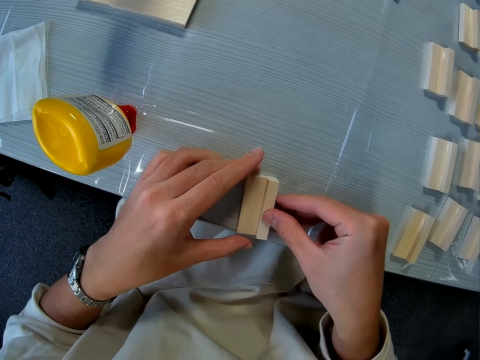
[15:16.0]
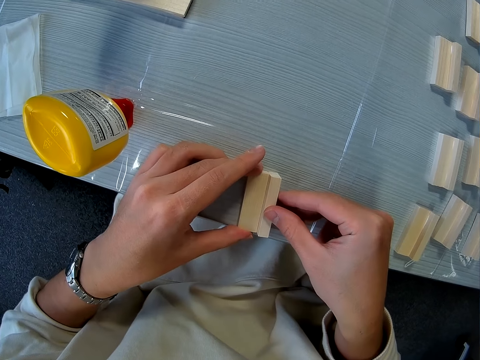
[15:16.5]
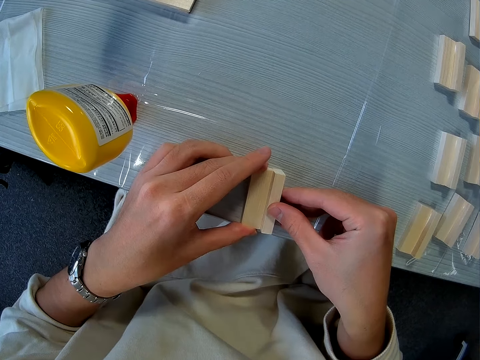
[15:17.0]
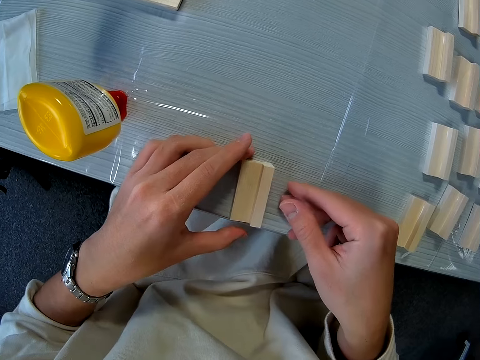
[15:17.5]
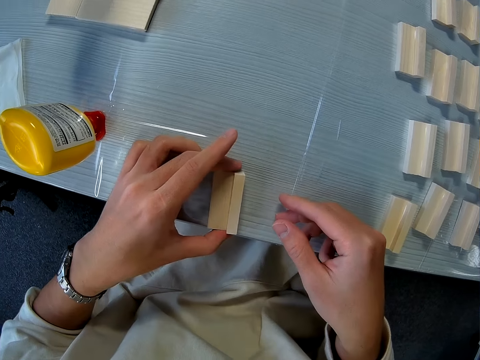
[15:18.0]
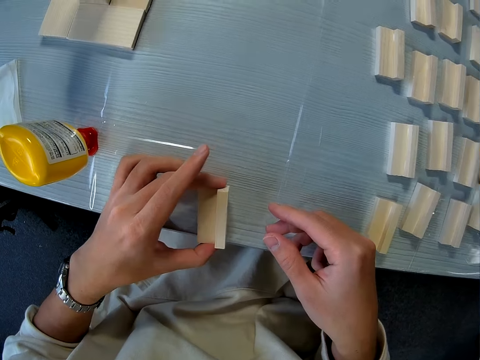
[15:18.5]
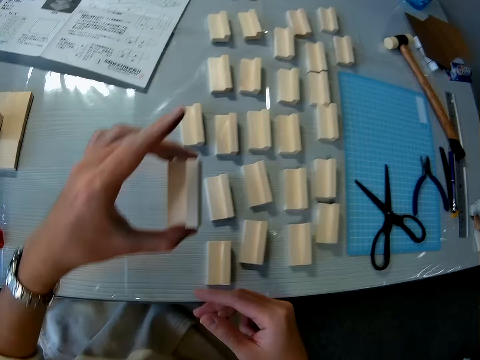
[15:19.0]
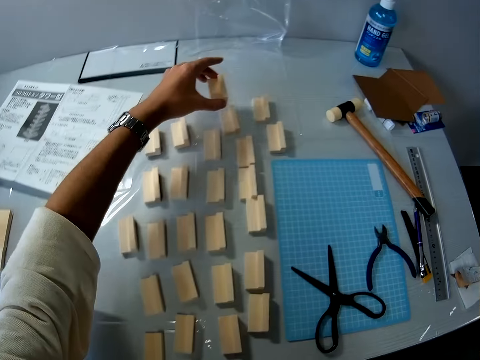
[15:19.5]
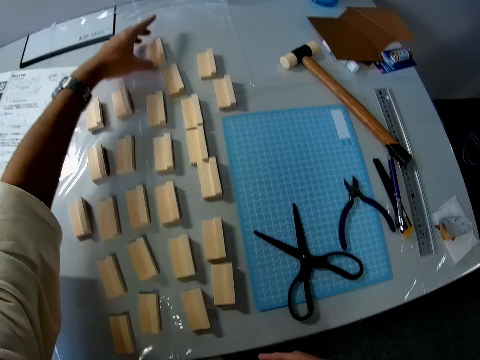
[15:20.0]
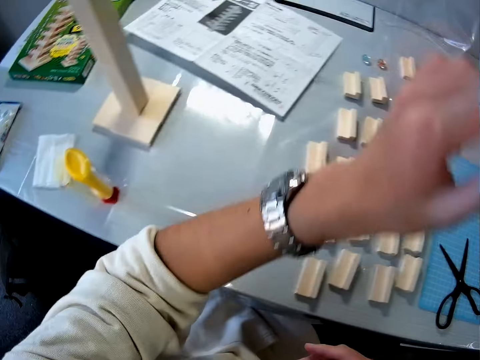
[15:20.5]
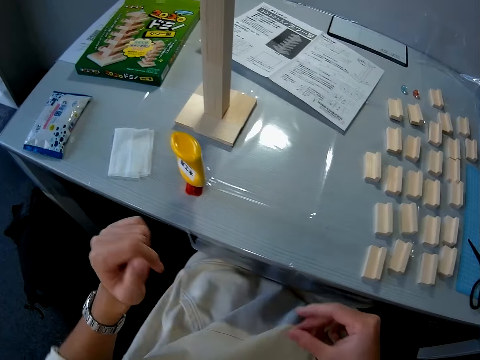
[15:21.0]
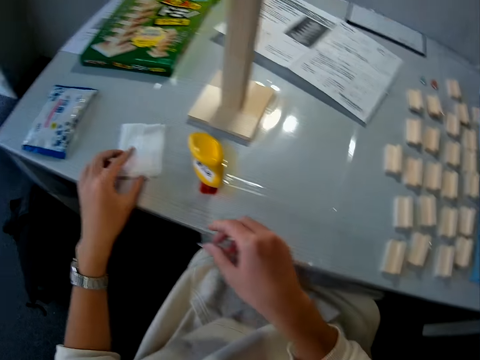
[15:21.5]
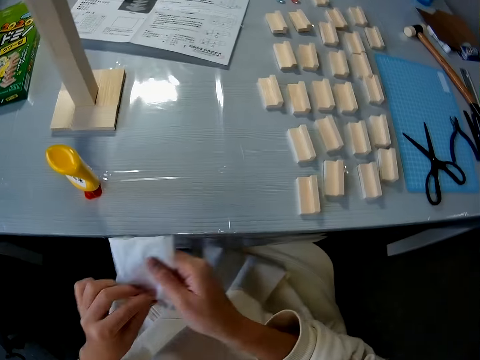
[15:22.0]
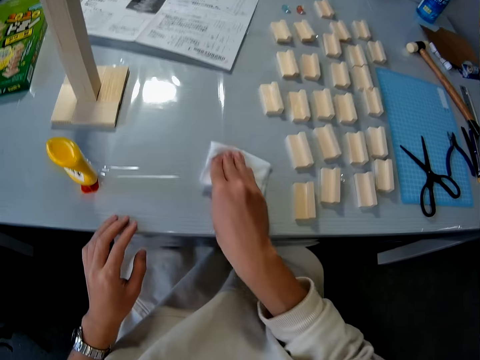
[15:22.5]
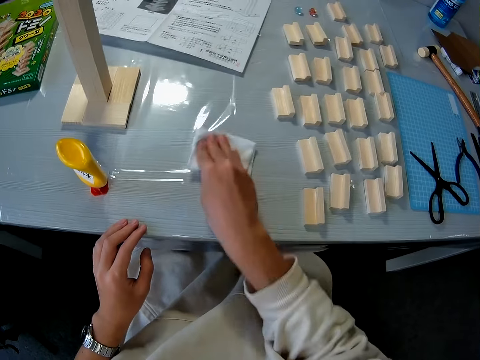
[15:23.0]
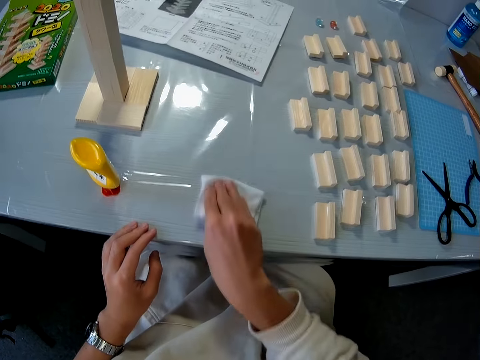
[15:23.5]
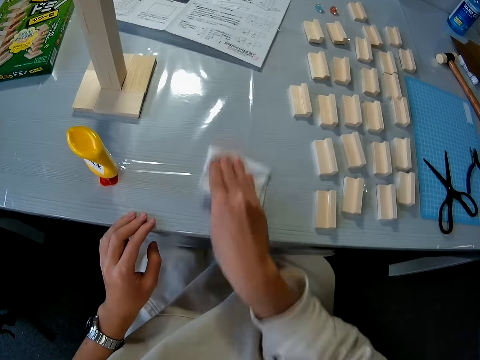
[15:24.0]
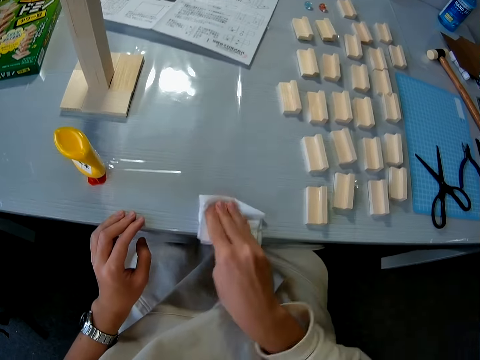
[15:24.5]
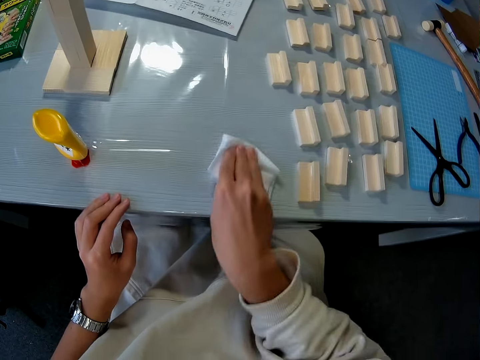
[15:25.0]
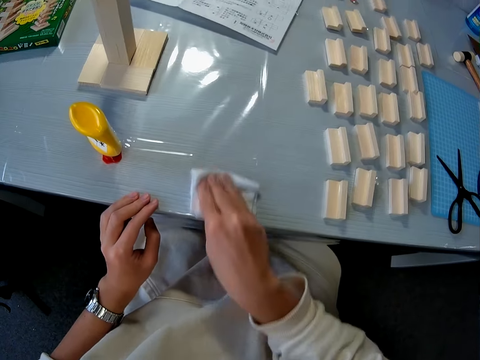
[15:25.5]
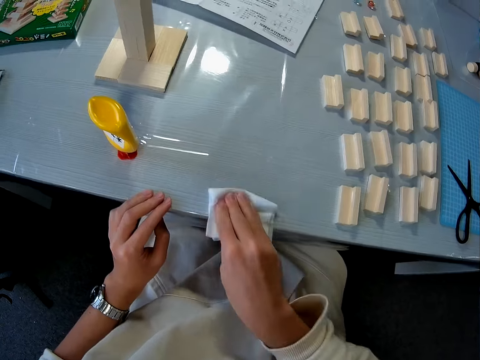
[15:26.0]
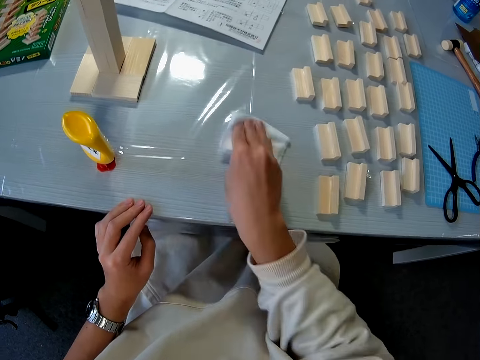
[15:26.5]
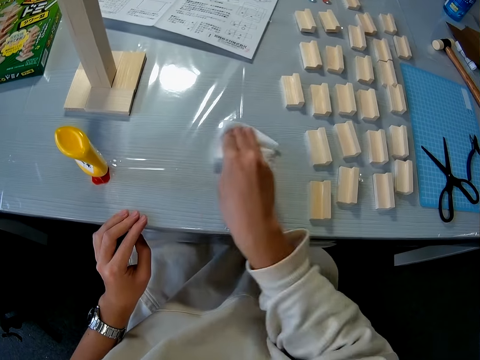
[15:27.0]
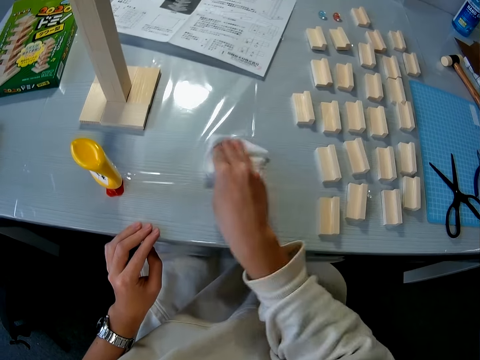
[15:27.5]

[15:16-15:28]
The camera wearer puts the pieces of wood craft aside. They pick clothing from the table. They wipe the table with the clothing.

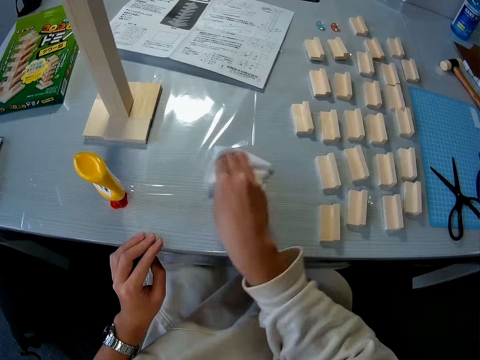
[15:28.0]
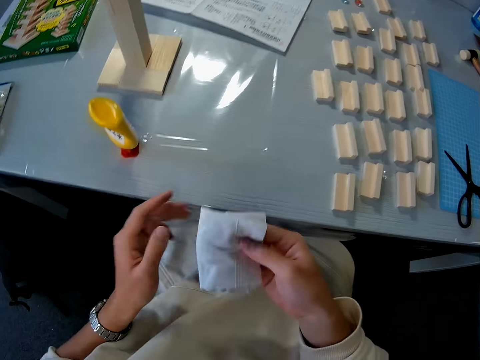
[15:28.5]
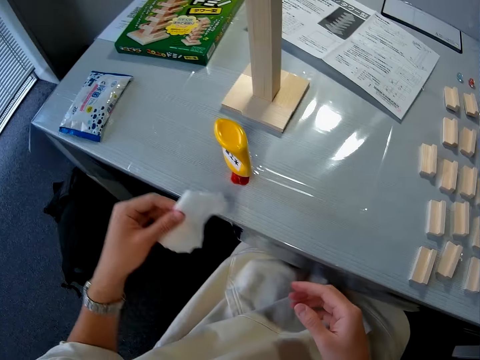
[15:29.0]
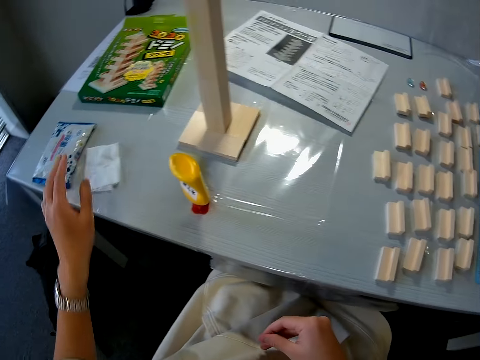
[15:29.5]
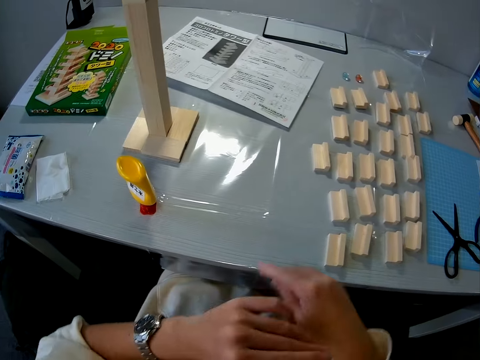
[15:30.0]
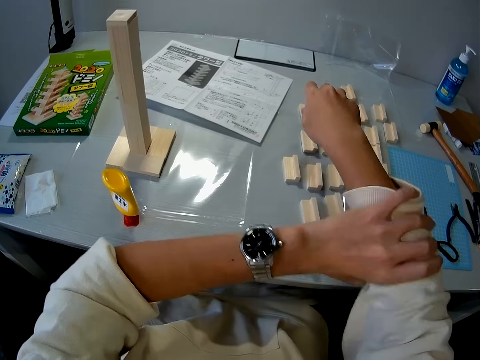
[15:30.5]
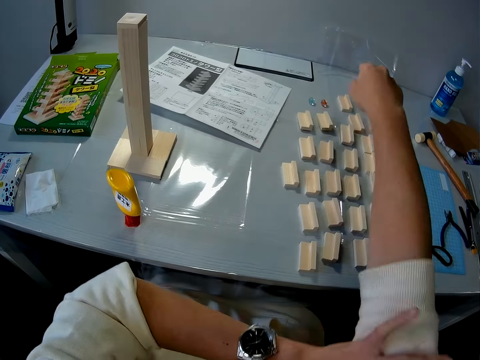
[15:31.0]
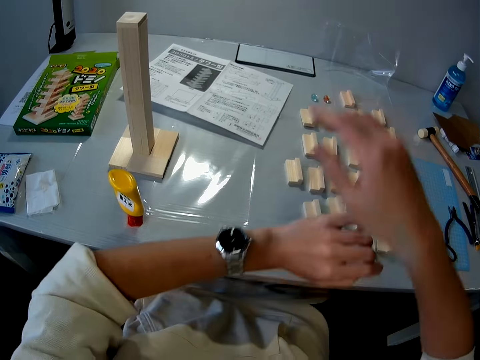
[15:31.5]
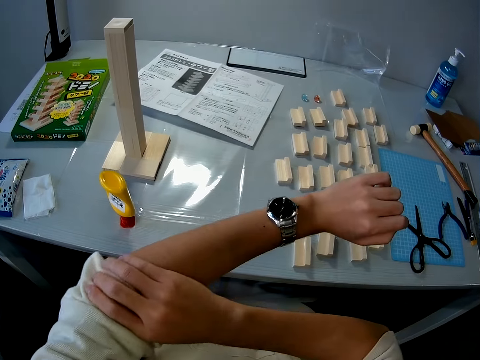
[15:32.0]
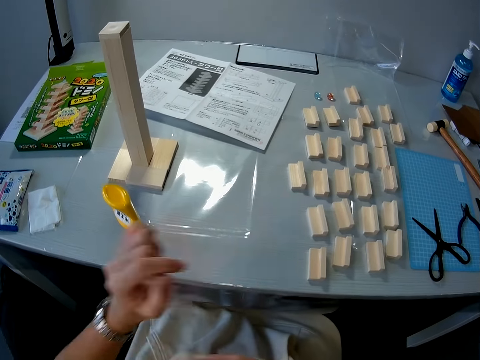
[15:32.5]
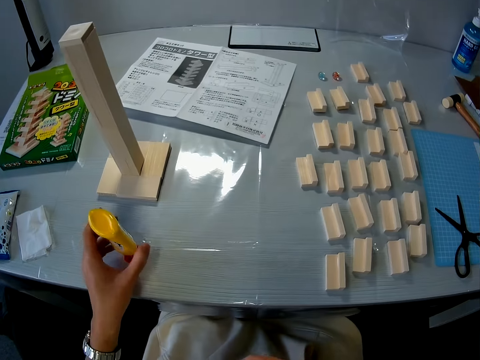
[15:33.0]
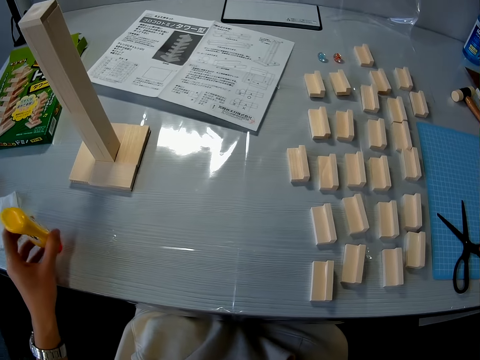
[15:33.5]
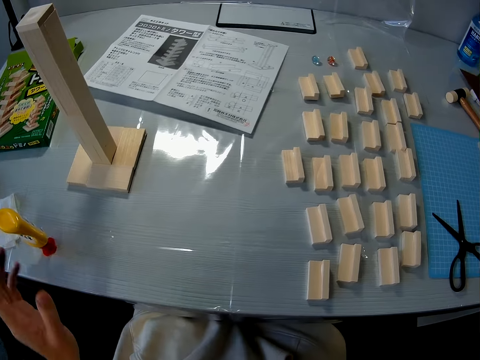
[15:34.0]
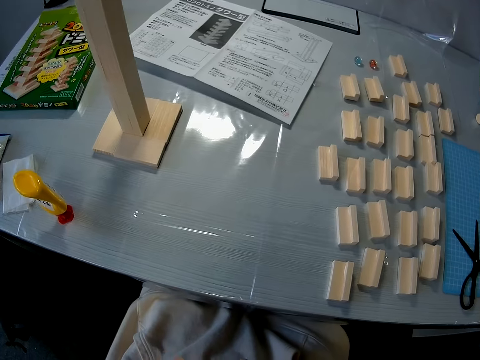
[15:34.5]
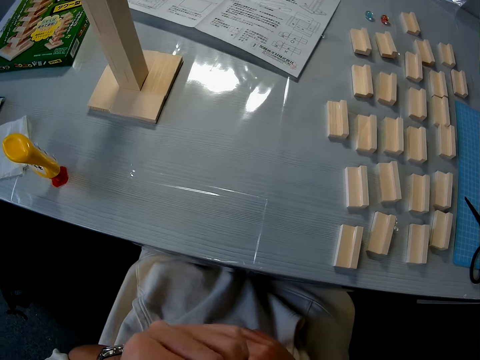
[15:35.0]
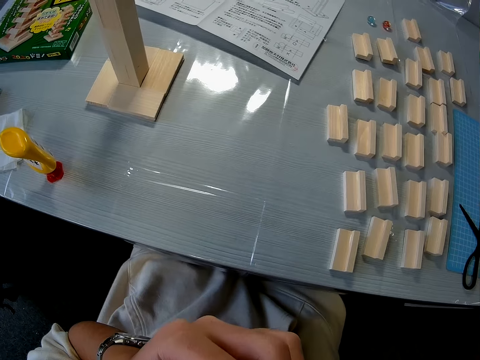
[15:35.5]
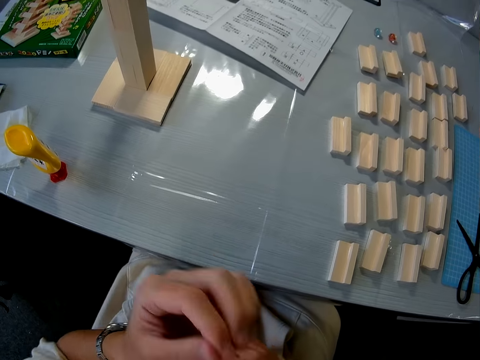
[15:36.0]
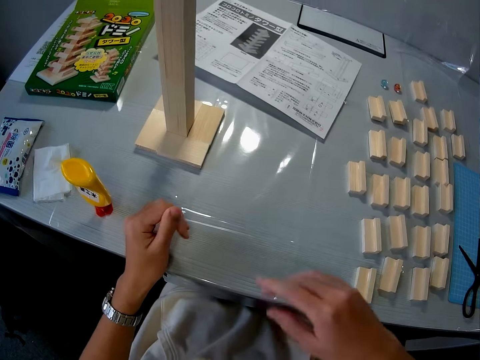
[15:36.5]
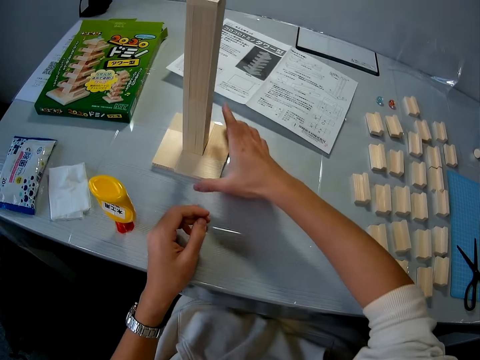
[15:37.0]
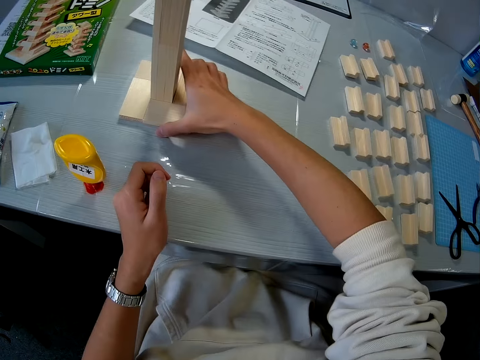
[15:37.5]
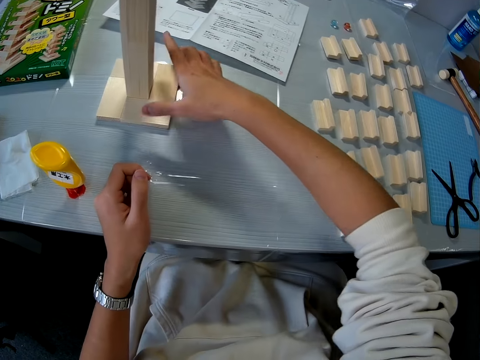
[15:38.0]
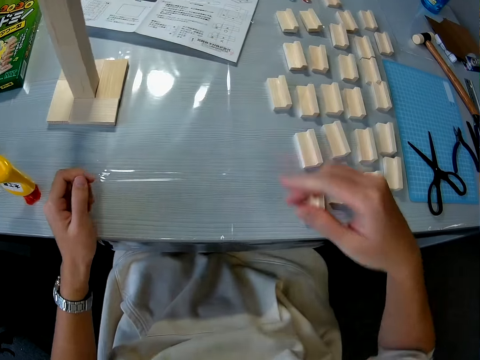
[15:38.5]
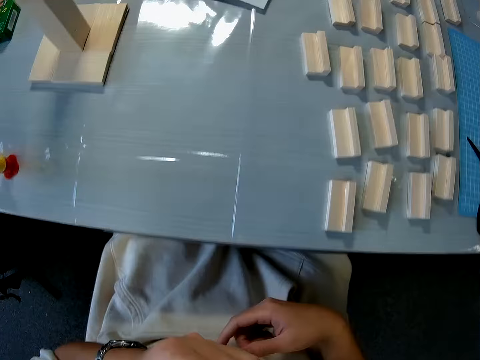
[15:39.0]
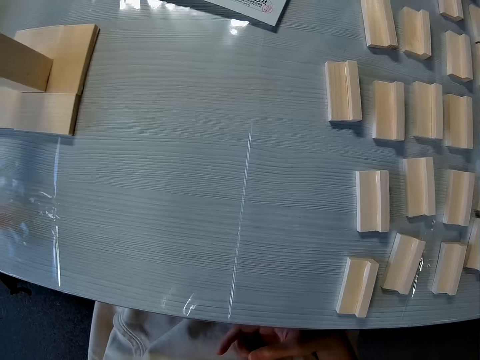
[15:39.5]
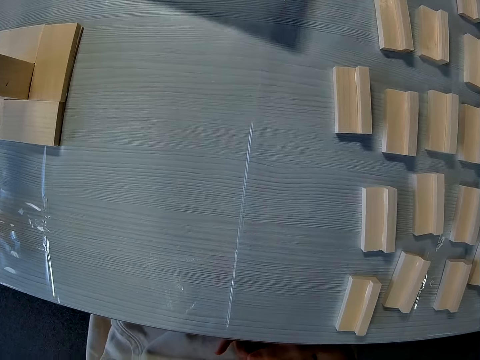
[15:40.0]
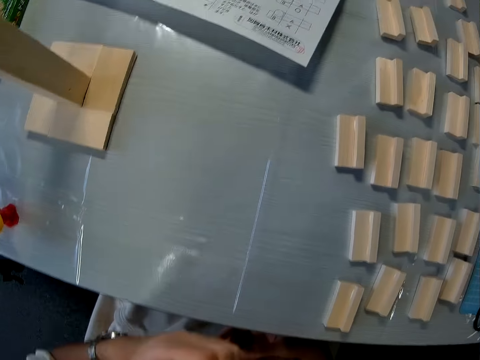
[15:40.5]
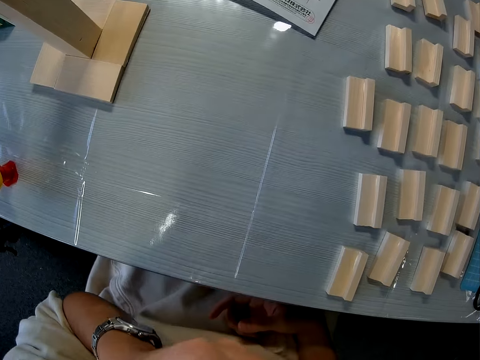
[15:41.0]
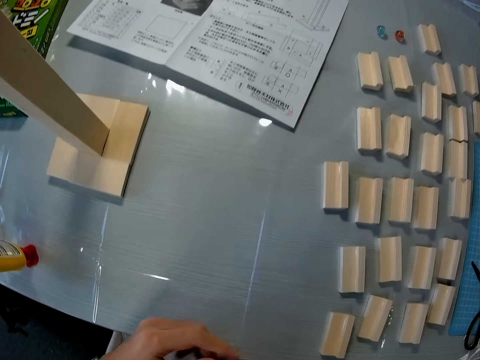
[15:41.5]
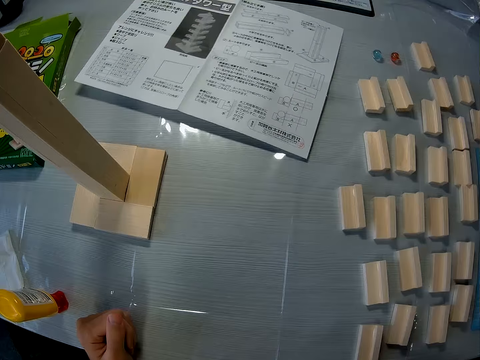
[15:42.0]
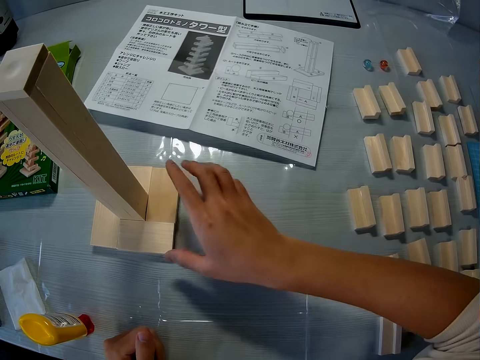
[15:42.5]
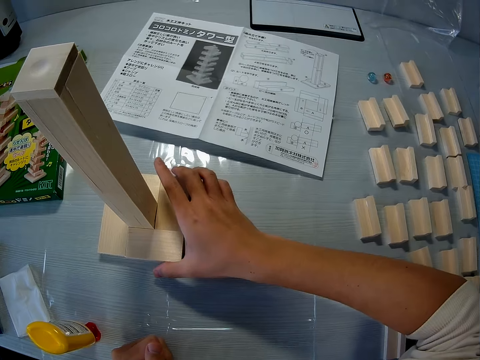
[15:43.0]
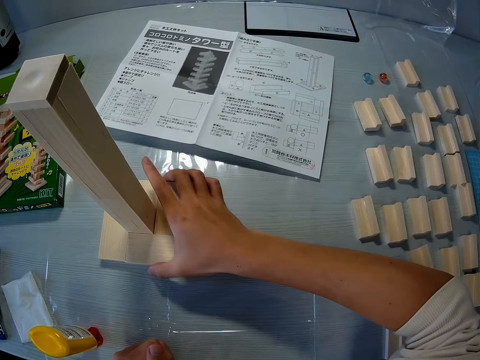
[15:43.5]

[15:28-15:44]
The camera wearer puts the clothing aside. He pulls up his sleeve. He touches the glue. He moves the glue aside. He holds the wood tower. He leaves the wood tower. He holds the wood tower.
